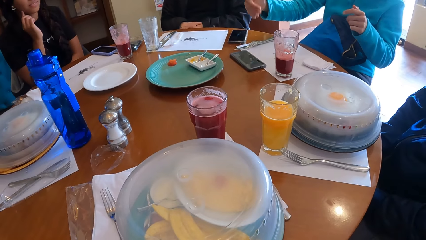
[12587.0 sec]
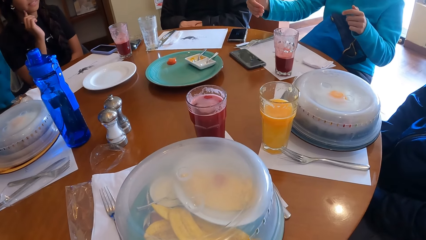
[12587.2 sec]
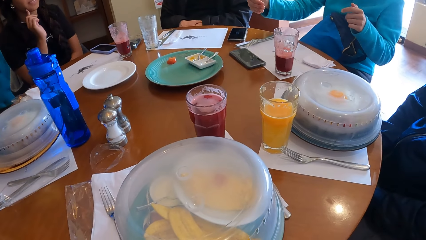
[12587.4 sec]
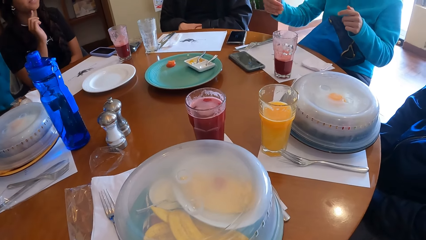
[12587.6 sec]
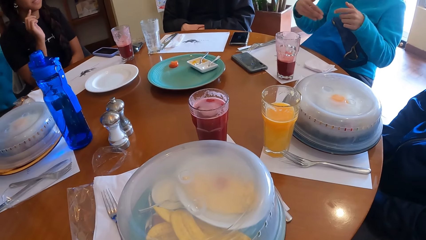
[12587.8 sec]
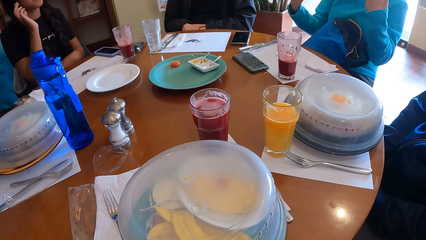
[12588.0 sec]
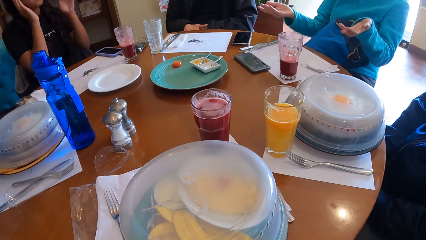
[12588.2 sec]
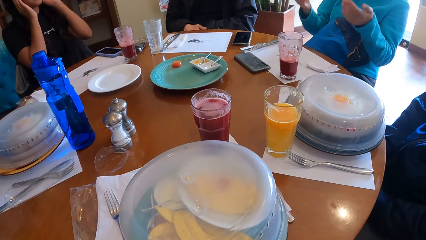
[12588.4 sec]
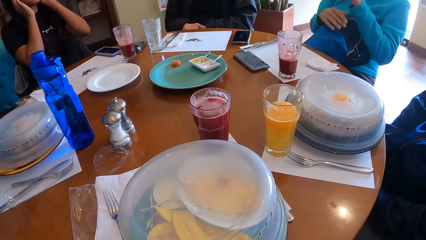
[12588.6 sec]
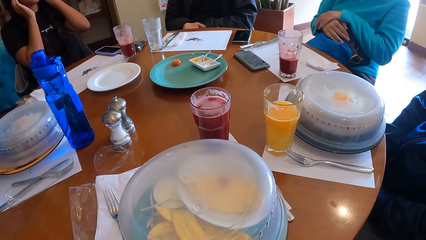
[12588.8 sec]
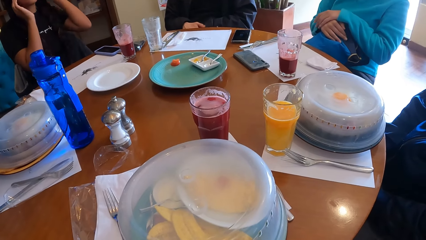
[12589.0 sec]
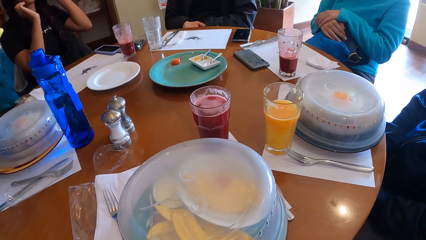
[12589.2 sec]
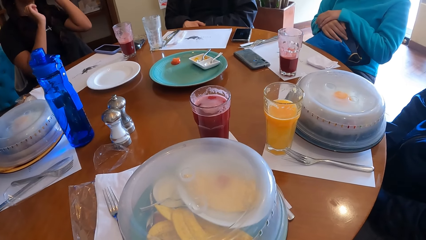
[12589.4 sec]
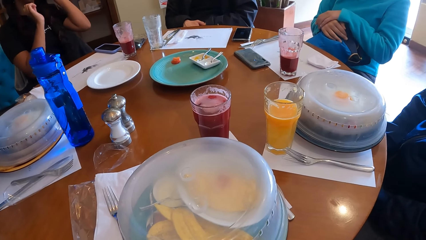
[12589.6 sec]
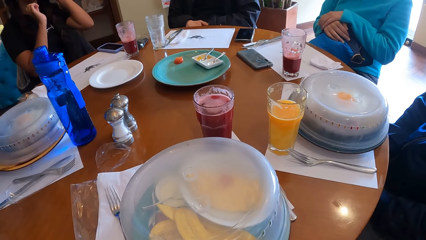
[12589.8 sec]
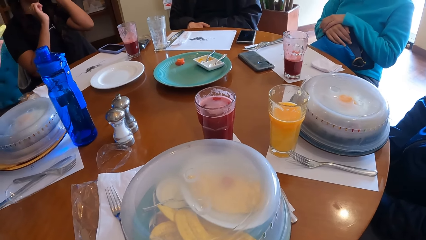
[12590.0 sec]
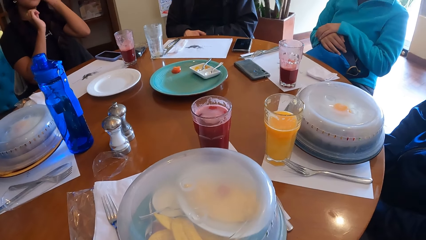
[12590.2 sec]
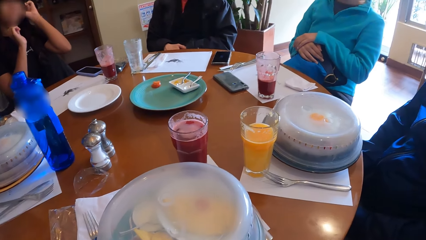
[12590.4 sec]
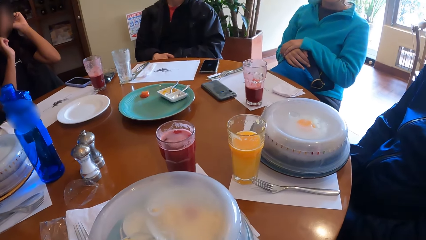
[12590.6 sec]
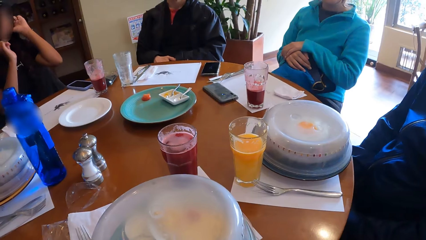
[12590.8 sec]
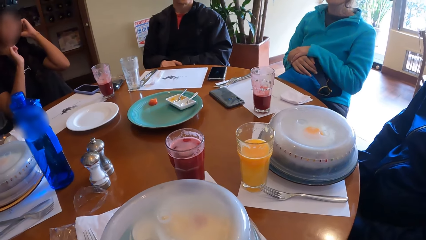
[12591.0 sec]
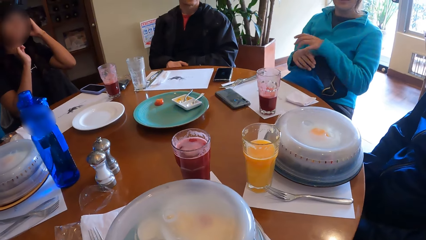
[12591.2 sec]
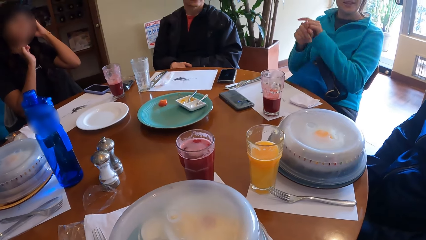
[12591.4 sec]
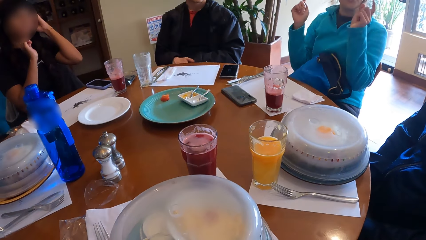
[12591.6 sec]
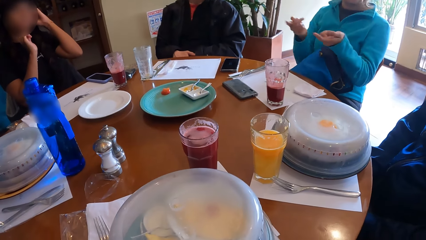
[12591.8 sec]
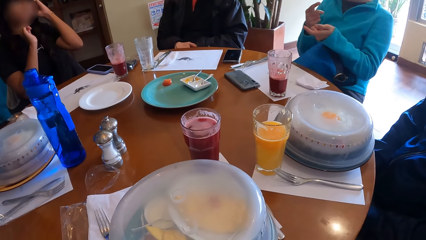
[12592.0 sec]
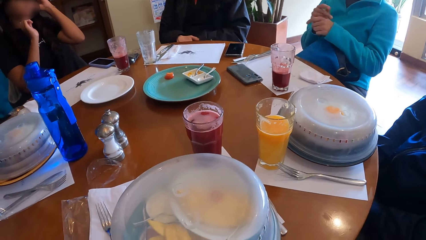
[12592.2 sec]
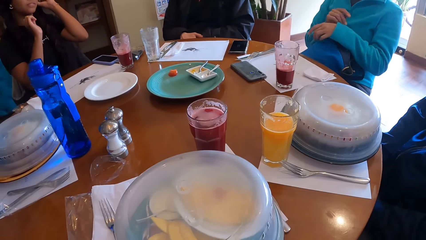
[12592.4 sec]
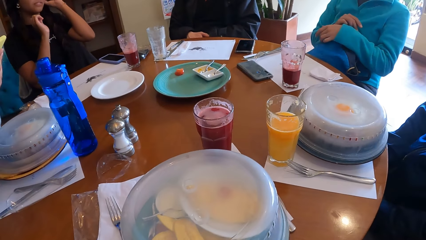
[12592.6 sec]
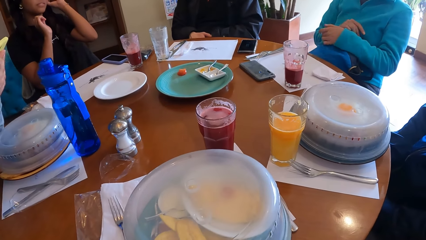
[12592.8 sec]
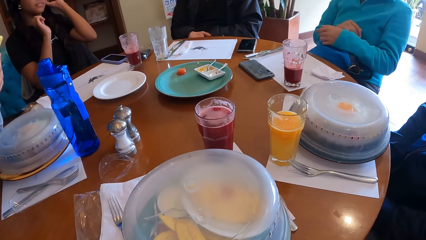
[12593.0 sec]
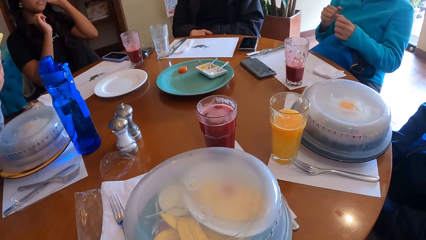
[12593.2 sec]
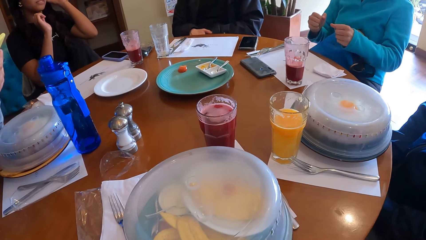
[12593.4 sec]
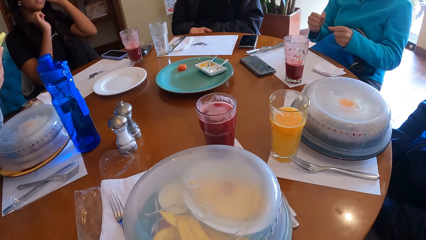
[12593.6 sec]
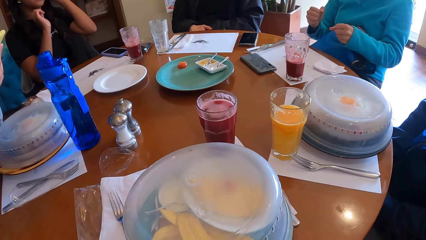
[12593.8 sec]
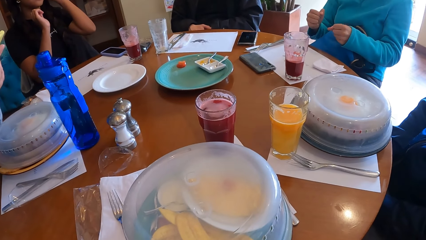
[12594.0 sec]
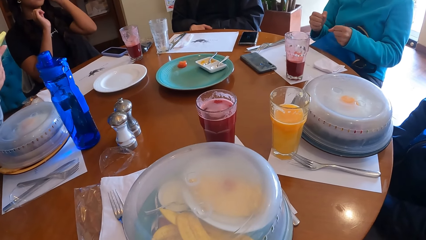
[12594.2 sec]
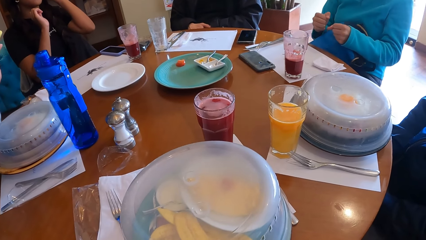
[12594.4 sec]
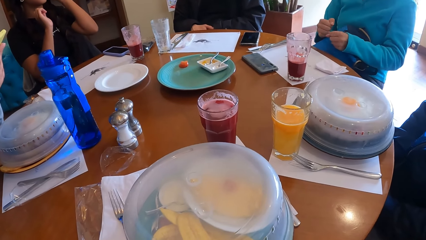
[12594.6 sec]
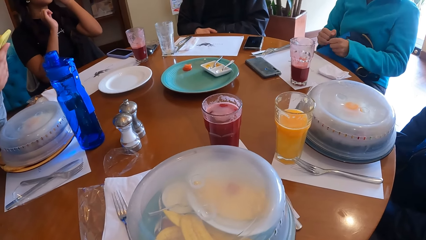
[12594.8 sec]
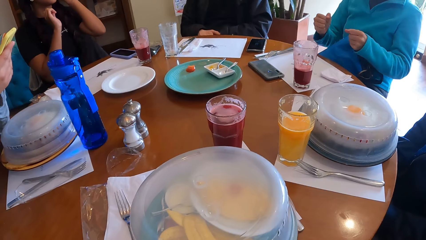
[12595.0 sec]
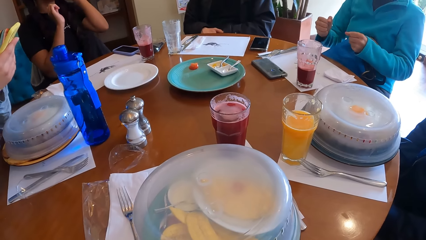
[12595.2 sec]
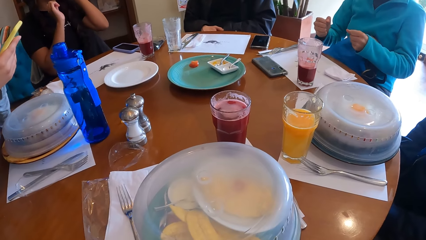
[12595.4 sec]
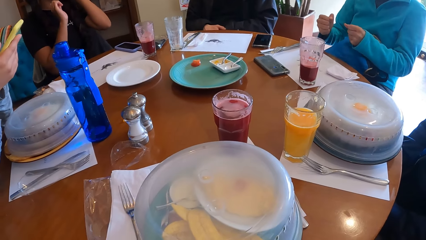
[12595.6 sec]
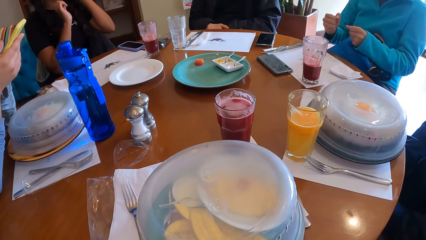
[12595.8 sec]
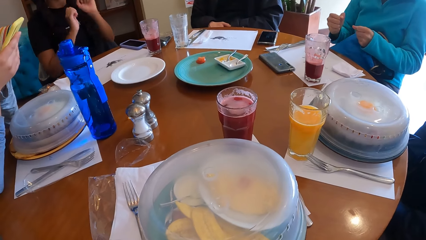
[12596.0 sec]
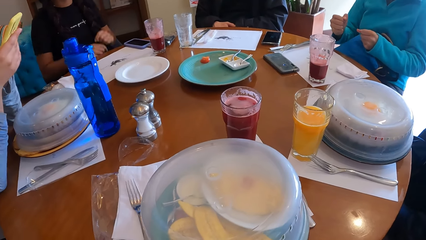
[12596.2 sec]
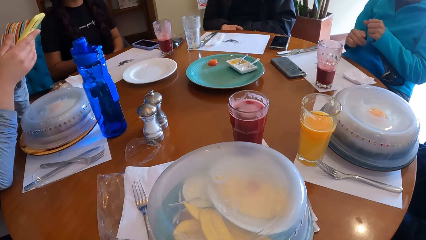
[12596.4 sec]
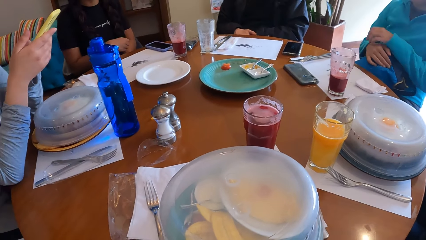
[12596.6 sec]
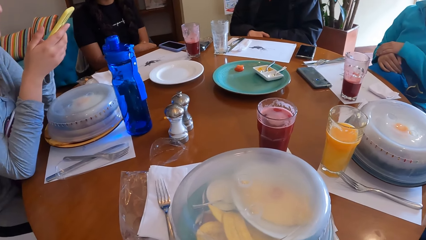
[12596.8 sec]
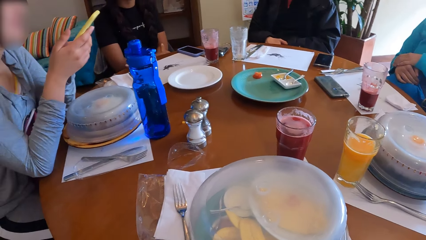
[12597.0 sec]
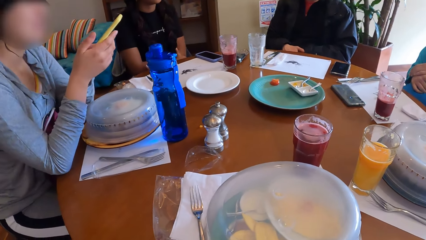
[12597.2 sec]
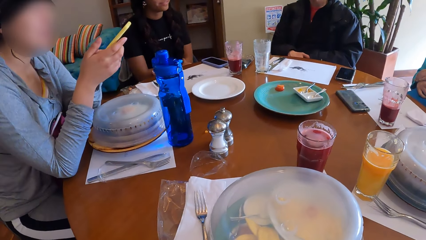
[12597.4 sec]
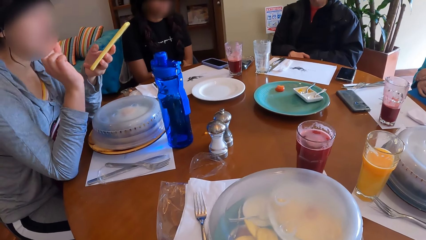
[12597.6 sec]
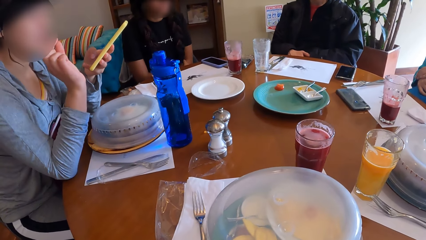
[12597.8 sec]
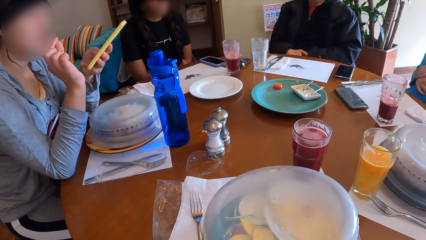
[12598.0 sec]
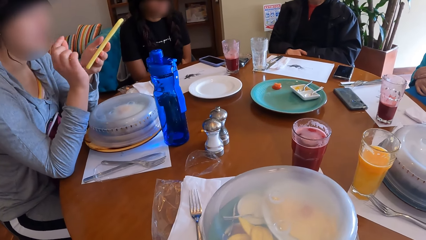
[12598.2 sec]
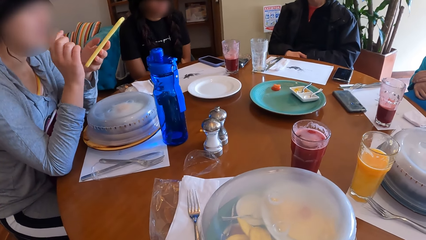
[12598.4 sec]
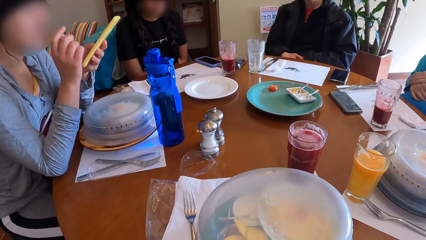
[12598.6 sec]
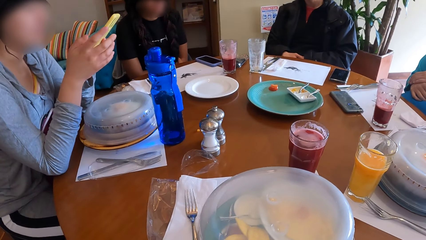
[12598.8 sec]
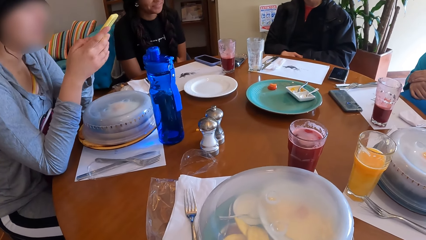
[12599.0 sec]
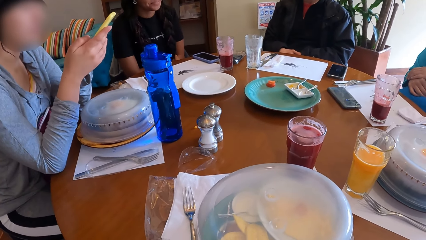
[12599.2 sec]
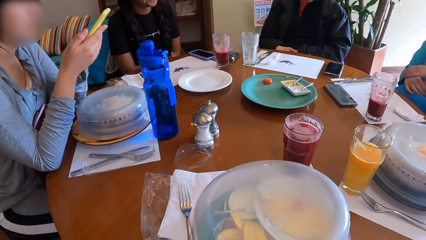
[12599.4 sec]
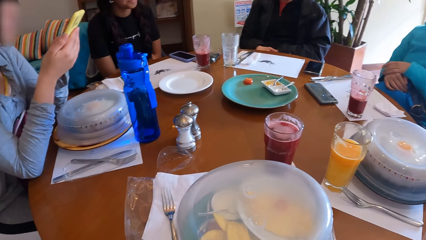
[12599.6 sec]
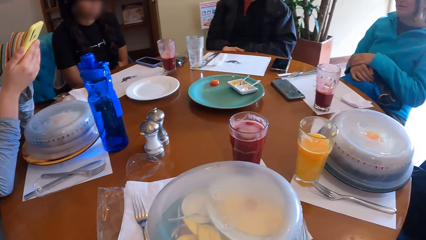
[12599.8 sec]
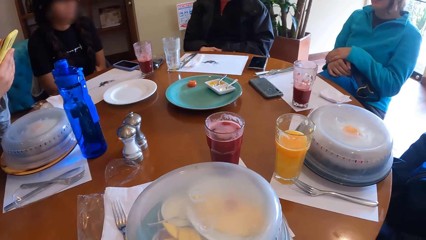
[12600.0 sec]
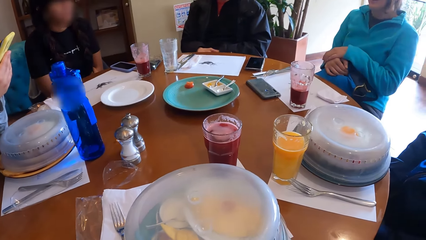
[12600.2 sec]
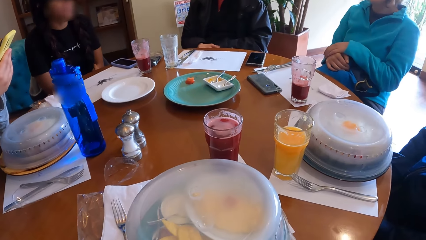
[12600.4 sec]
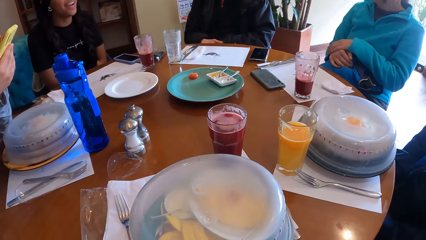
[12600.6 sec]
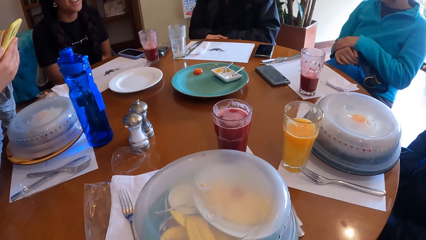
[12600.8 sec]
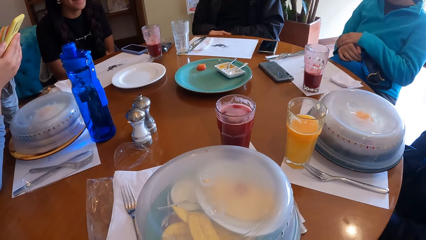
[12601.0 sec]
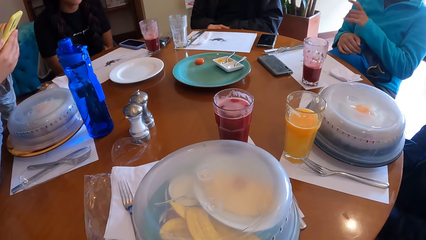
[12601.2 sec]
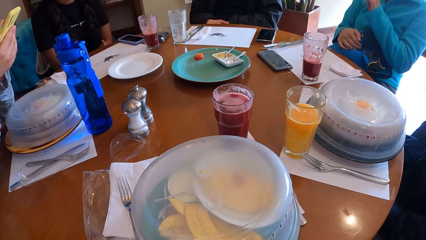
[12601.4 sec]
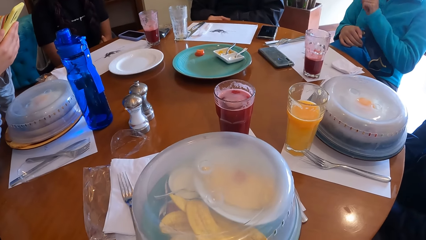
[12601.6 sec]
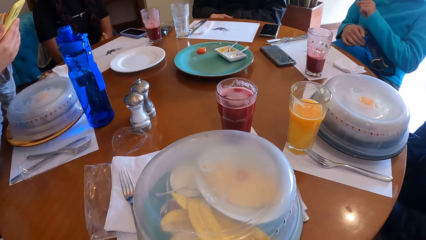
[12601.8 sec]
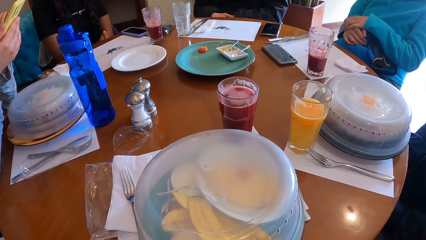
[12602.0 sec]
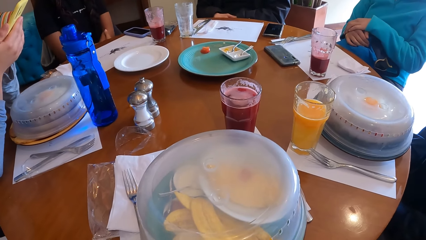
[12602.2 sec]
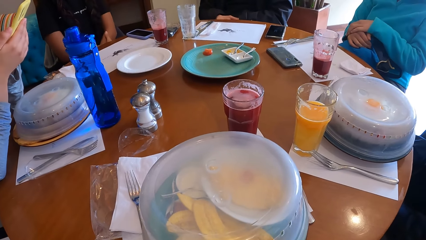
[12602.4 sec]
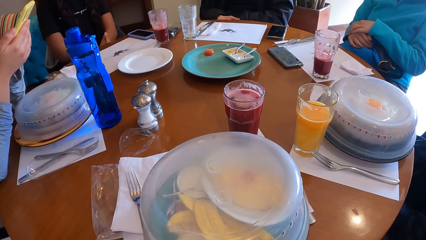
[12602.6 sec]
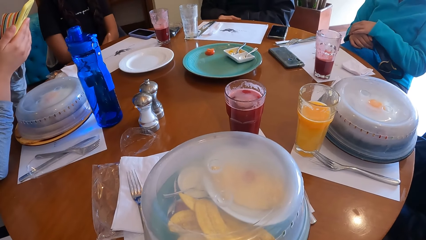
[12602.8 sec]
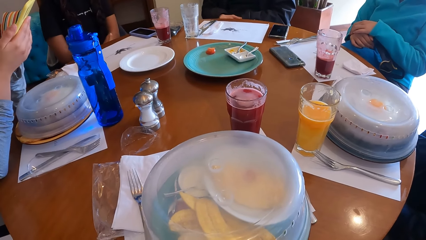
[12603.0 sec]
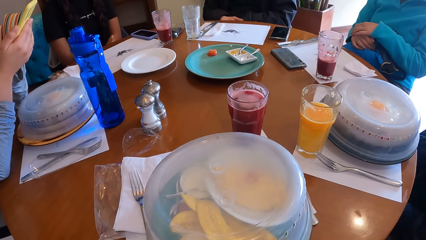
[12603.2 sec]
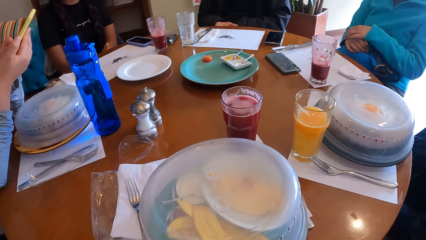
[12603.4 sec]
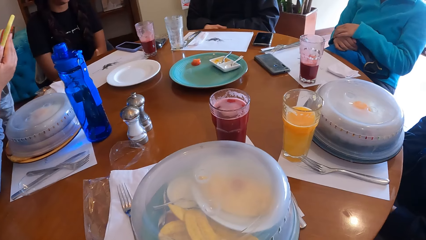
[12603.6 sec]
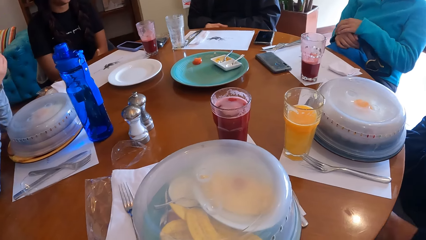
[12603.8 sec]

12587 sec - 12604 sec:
The woman adjusts a camera on her head with her hands. The camera wearer looks at the woman. They look around the table.
